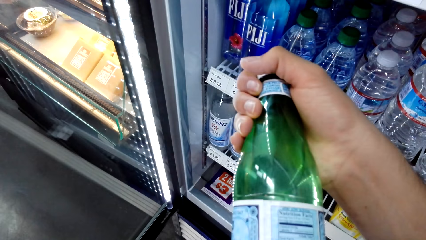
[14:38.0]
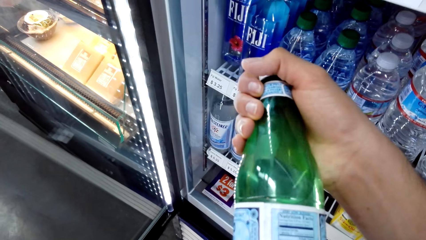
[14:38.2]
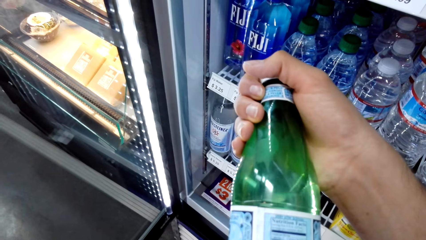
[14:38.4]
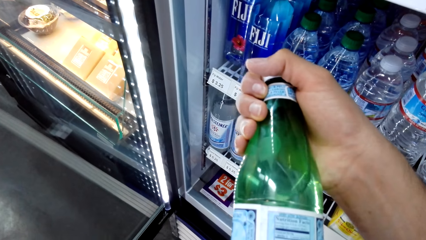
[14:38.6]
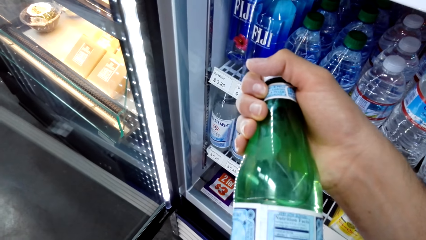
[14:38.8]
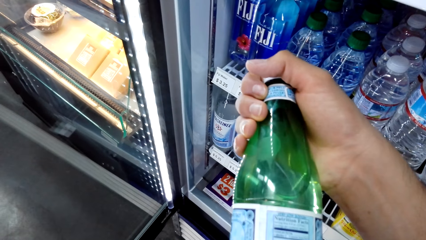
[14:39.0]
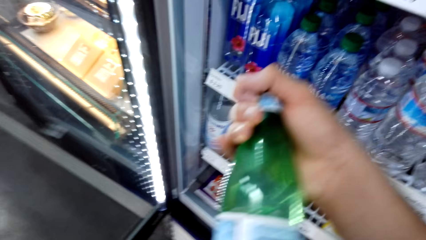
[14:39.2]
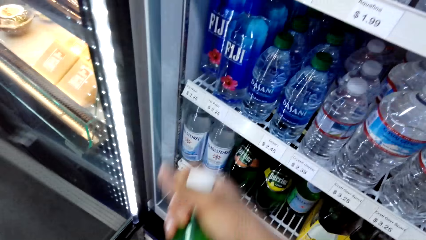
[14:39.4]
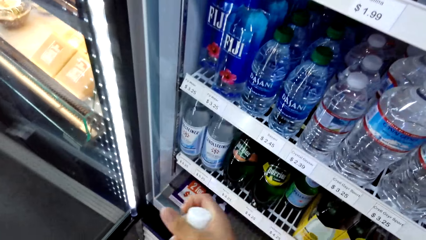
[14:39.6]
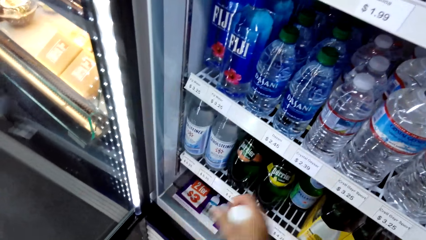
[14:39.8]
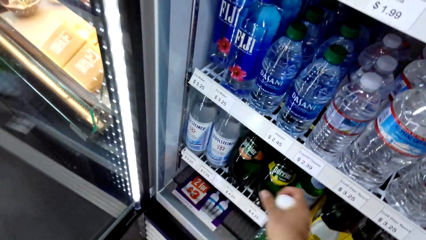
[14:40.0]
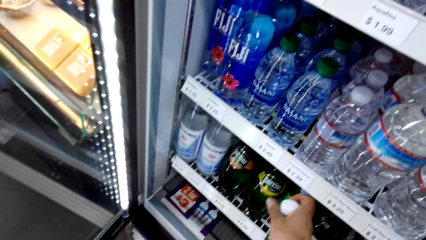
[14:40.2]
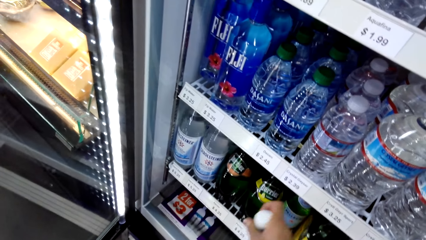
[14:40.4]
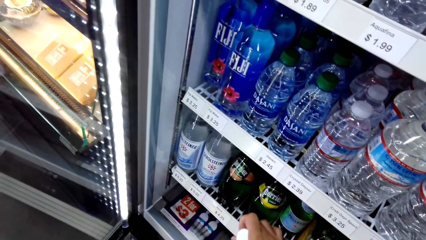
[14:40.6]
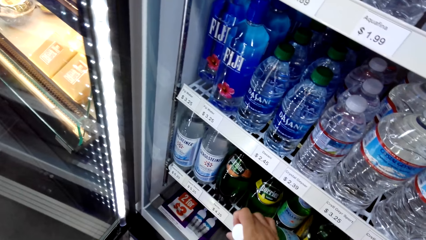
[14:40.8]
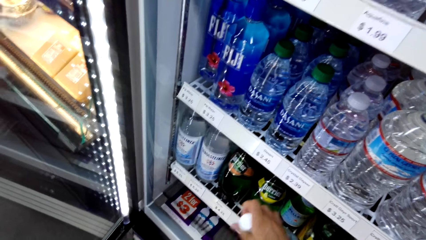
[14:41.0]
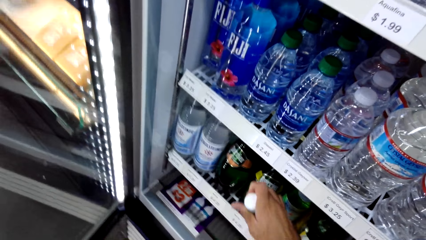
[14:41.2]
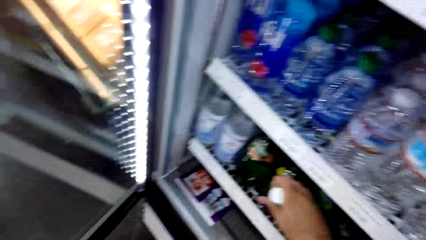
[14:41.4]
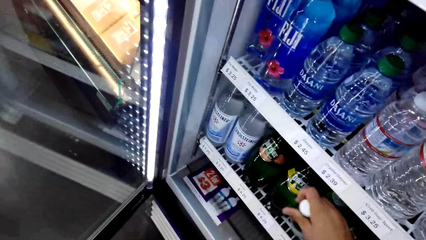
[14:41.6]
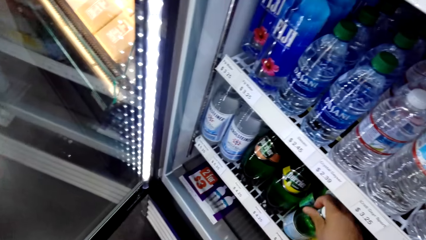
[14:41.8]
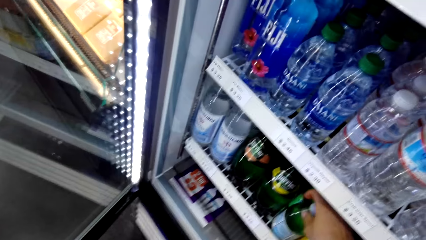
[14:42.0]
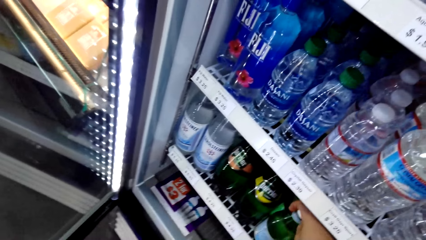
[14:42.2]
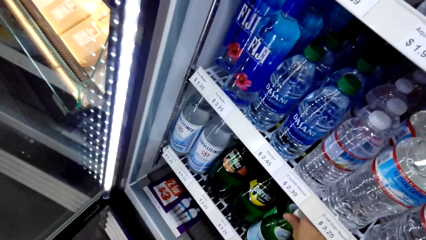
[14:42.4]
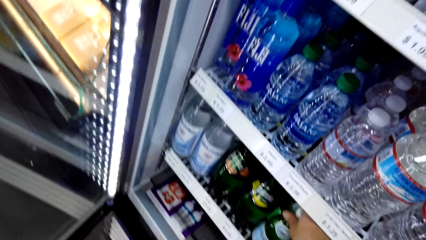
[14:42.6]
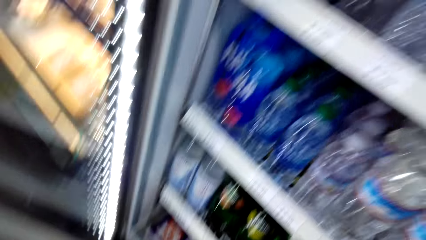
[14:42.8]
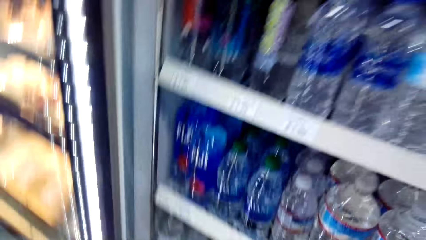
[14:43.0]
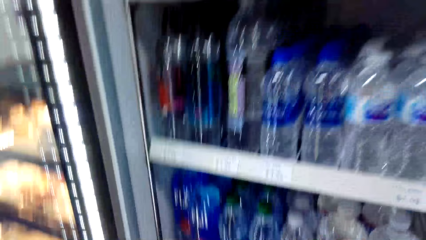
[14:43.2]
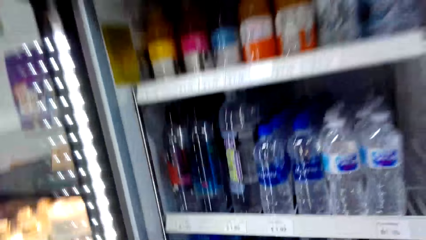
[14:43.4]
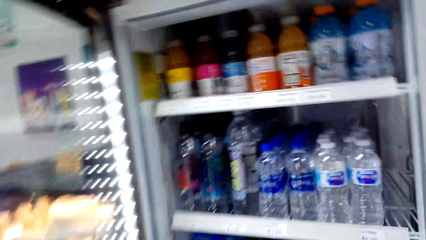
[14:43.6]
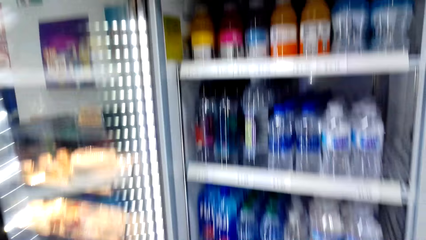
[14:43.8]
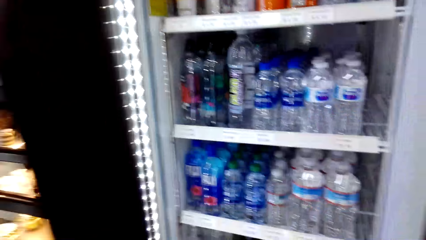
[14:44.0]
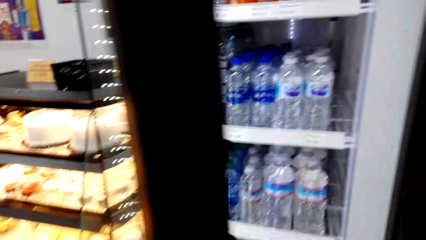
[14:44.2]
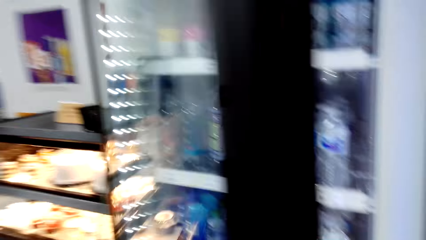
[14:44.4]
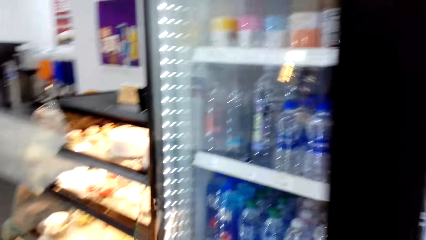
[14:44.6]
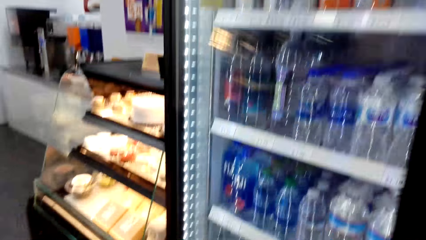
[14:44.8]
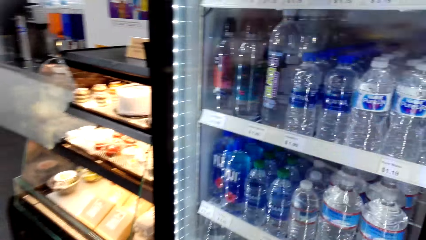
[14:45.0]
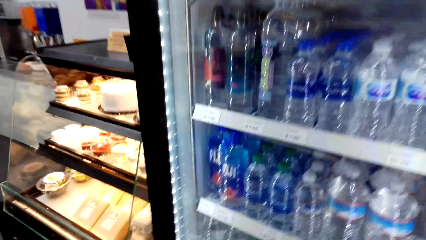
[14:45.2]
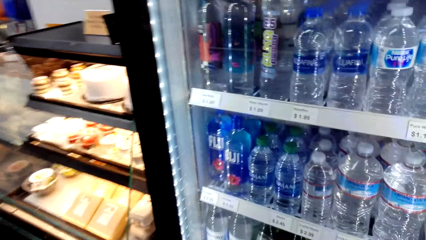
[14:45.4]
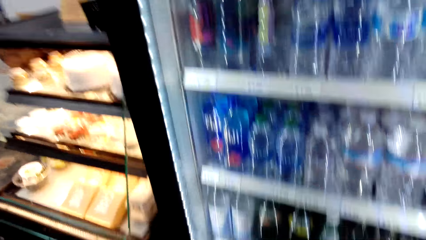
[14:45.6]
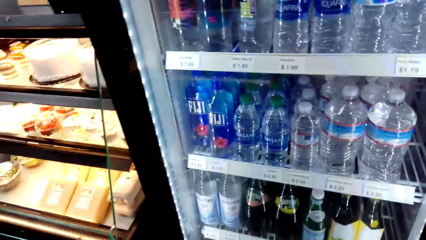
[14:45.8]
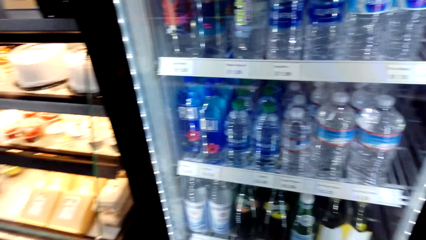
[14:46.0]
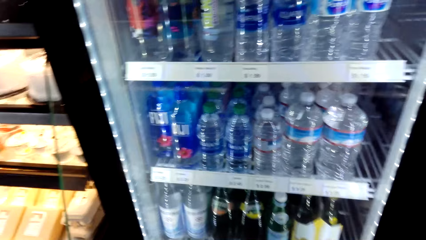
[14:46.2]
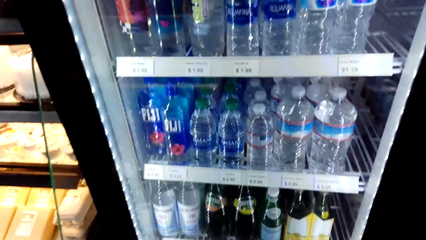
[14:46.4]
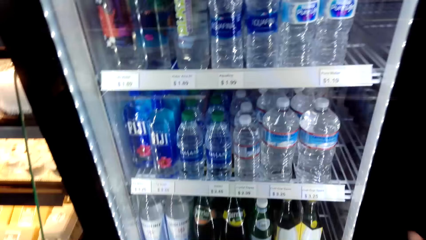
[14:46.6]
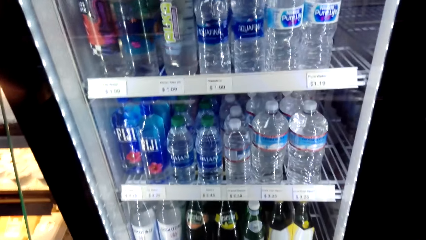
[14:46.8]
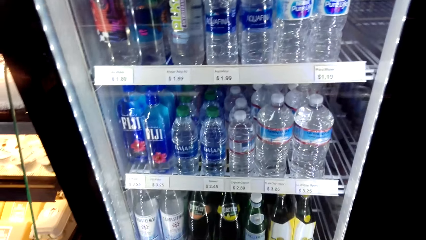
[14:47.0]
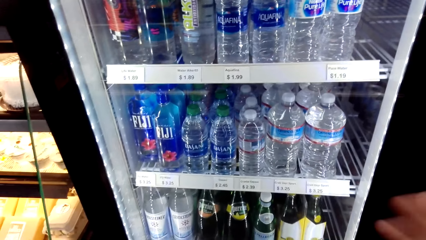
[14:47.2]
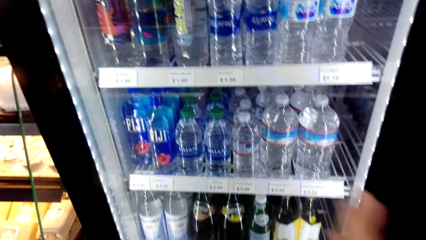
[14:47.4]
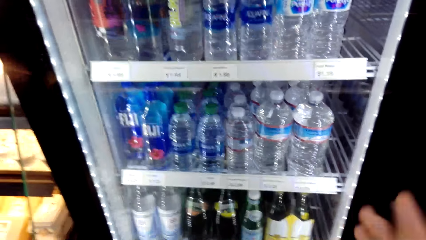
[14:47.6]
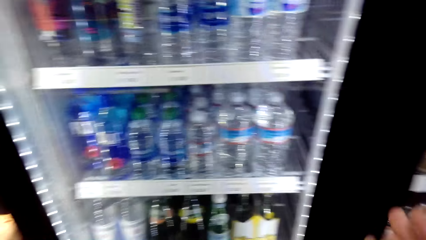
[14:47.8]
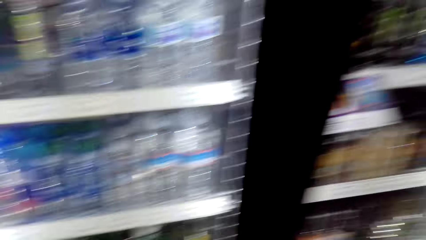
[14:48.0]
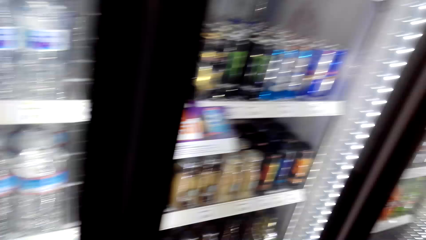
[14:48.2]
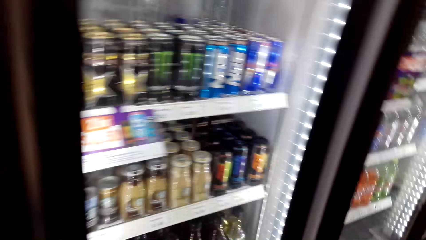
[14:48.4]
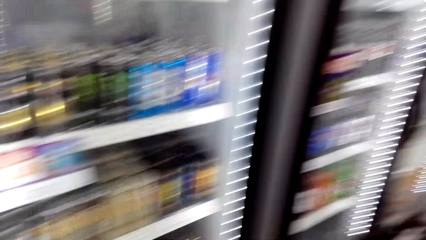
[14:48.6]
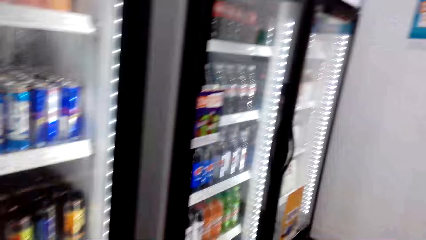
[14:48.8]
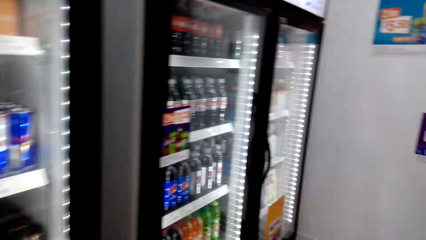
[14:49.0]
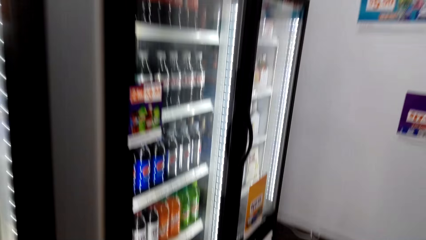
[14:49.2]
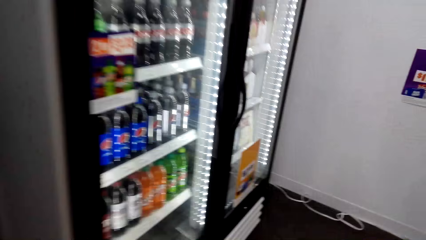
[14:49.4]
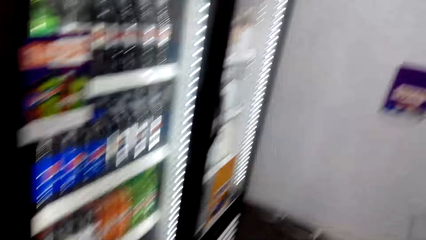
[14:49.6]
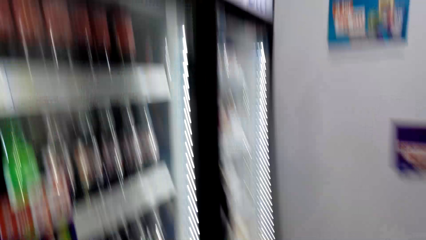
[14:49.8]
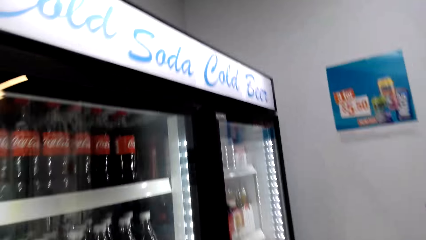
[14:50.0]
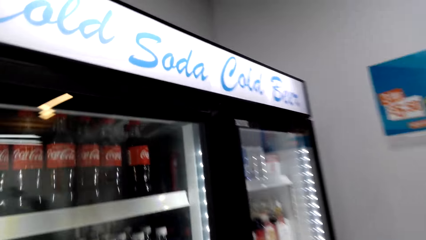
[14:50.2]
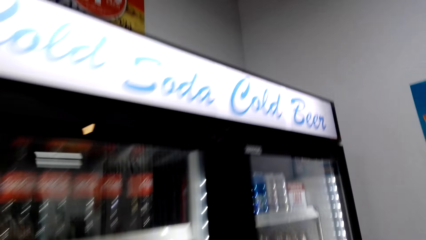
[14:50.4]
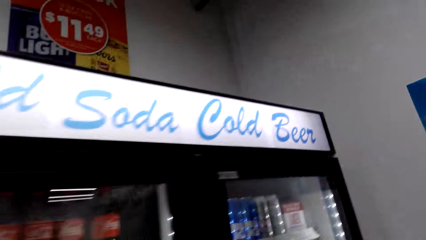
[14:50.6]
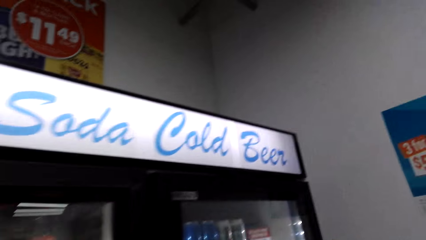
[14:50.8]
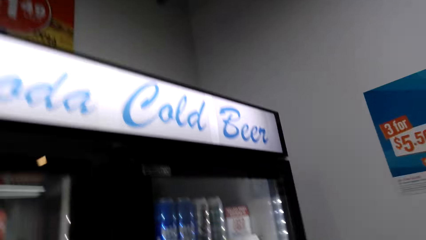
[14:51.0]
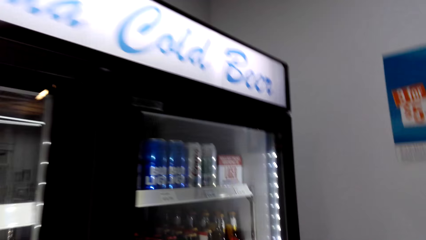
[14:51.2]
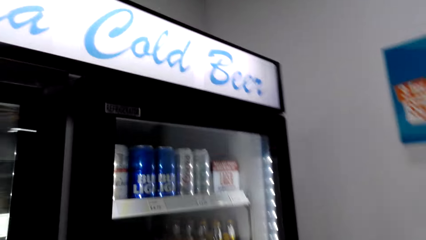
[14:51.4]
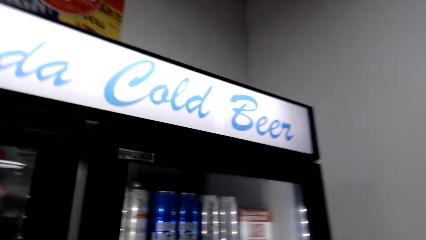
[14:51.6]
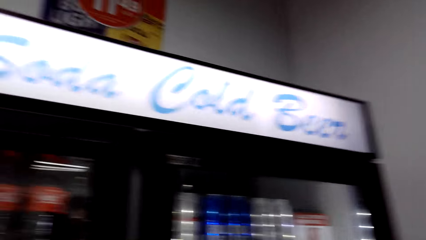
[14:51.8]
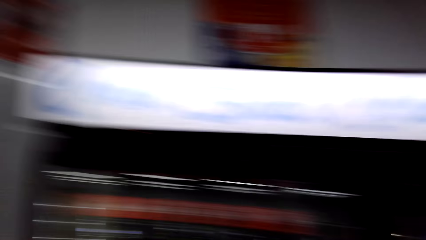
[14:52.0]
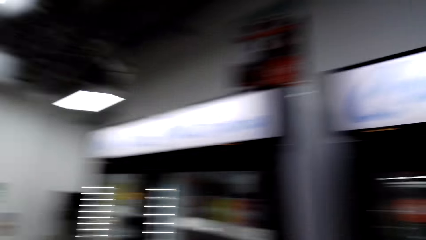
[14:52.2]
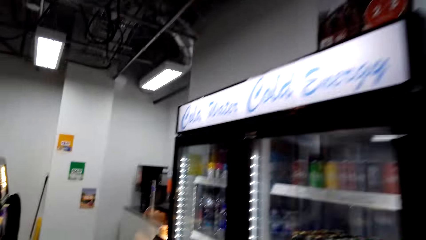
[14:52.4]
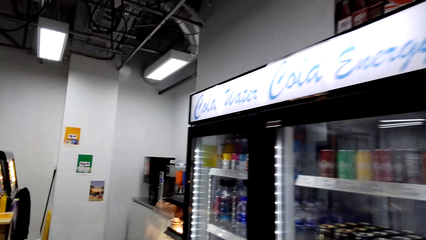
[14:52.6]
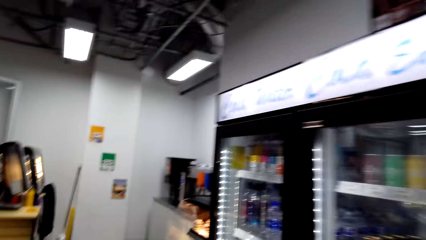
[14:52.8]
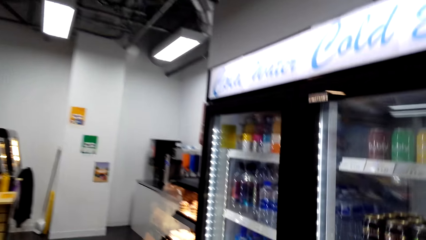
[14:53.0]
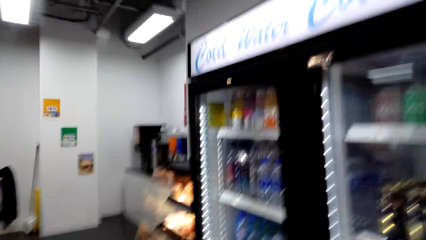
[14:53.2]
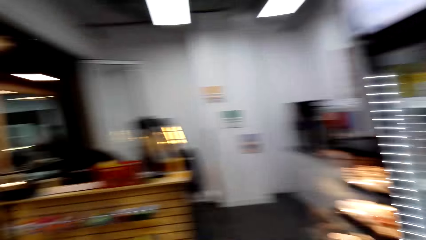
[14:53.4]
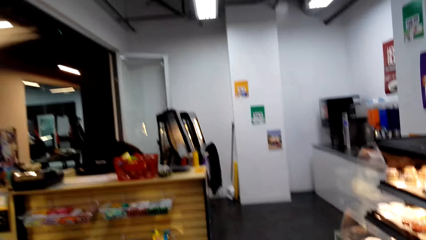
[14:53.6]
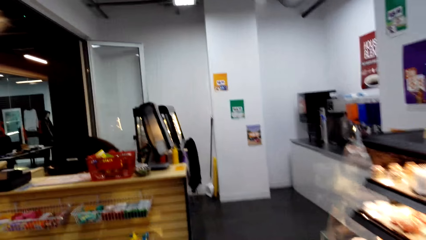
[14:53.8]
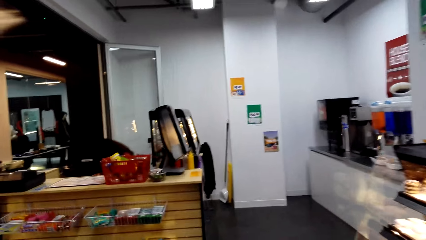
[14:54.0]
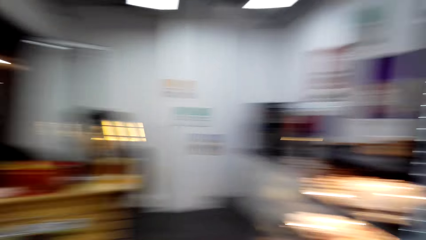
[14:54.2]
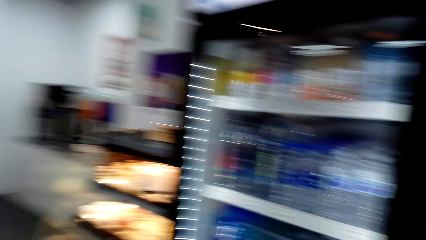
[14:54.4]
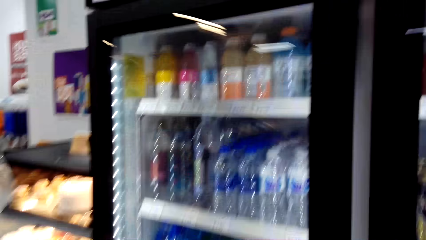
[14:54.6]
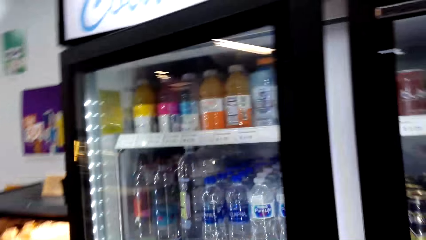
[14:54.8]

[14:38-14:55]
The camera wearer puts the drink back in the fridge. They close the fridge door. They look at the fridge. They walk to the fridge in the room. They look at the fridge. They walk to the fridge.
